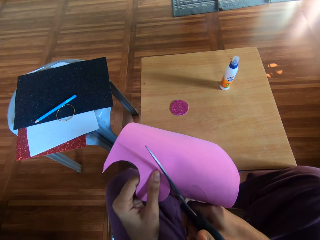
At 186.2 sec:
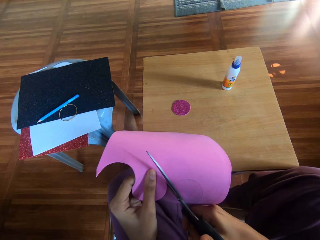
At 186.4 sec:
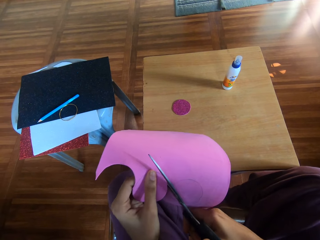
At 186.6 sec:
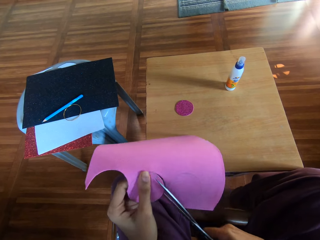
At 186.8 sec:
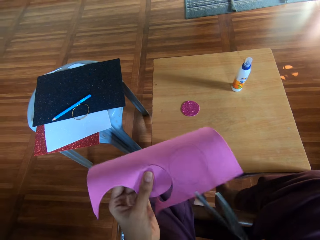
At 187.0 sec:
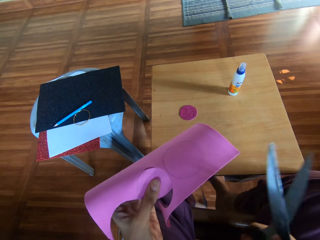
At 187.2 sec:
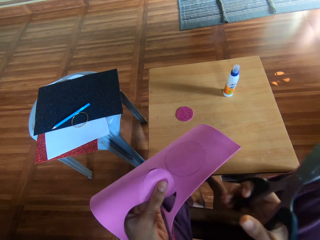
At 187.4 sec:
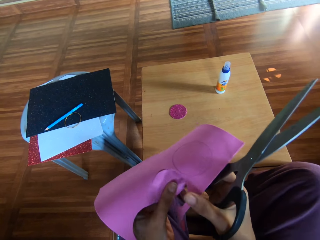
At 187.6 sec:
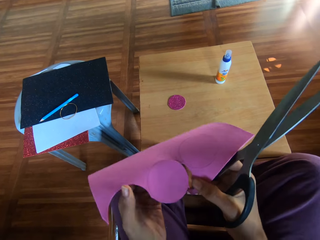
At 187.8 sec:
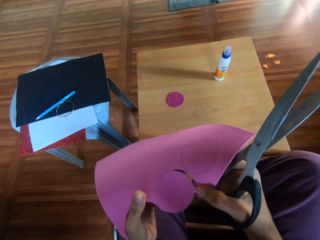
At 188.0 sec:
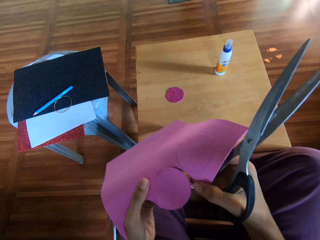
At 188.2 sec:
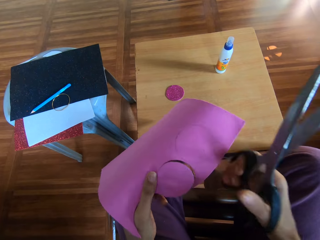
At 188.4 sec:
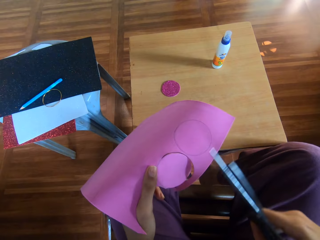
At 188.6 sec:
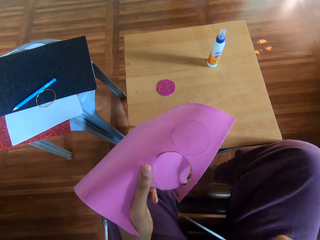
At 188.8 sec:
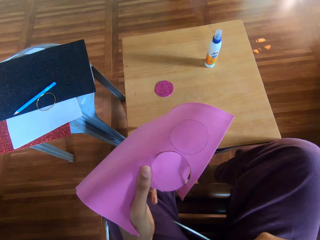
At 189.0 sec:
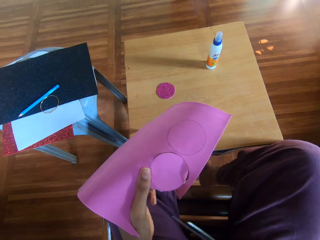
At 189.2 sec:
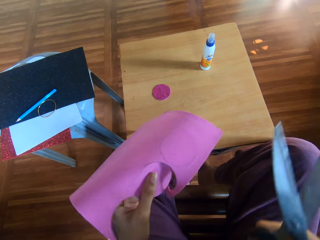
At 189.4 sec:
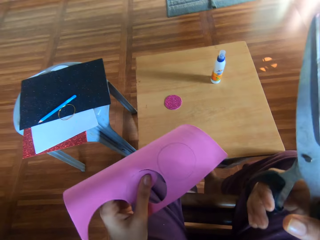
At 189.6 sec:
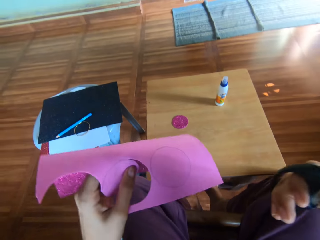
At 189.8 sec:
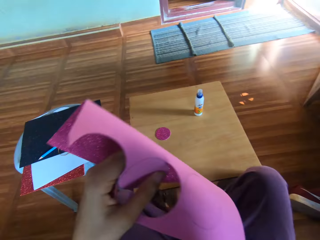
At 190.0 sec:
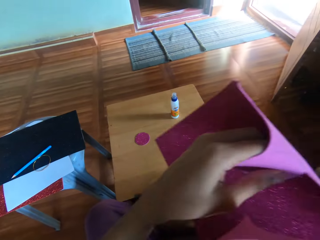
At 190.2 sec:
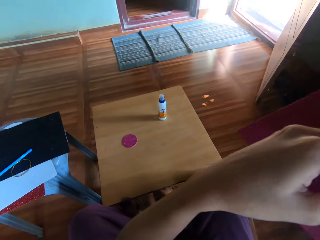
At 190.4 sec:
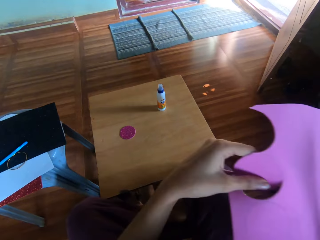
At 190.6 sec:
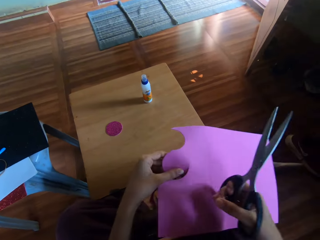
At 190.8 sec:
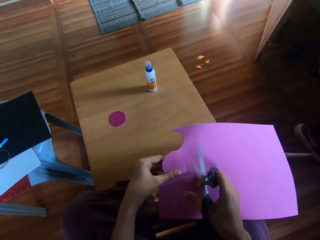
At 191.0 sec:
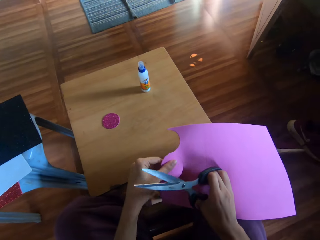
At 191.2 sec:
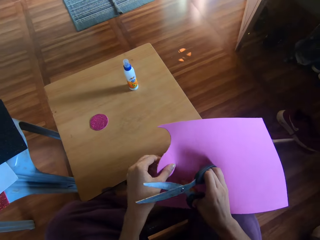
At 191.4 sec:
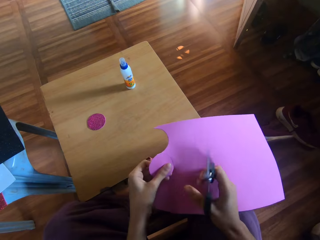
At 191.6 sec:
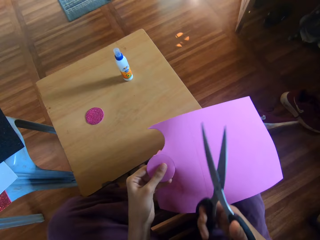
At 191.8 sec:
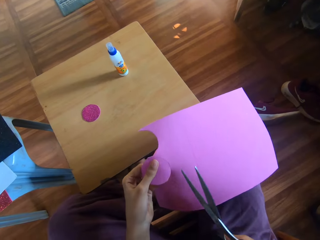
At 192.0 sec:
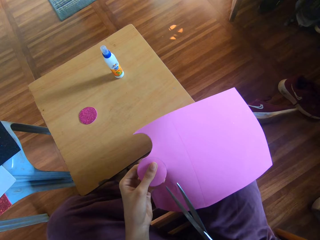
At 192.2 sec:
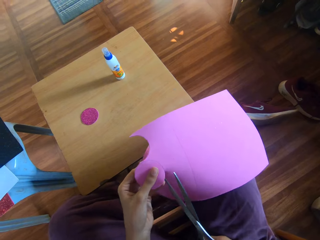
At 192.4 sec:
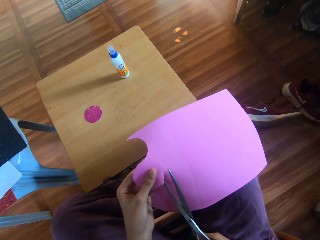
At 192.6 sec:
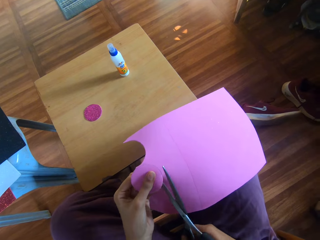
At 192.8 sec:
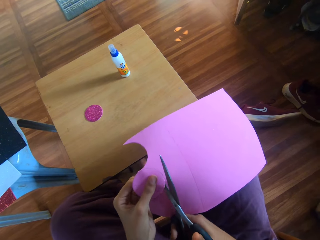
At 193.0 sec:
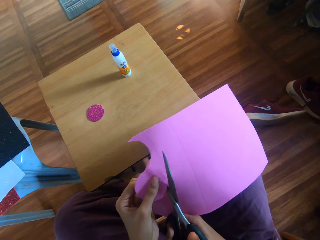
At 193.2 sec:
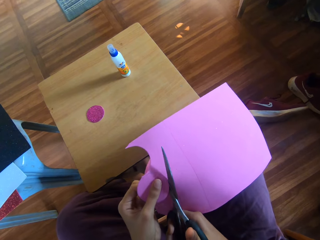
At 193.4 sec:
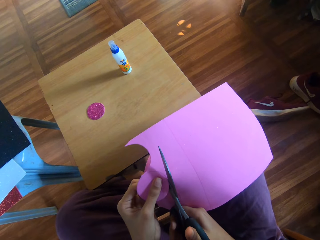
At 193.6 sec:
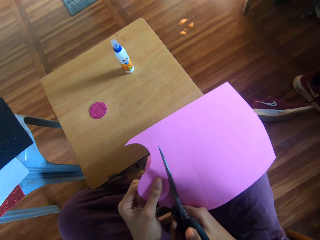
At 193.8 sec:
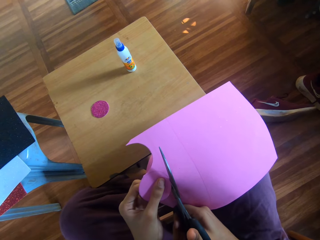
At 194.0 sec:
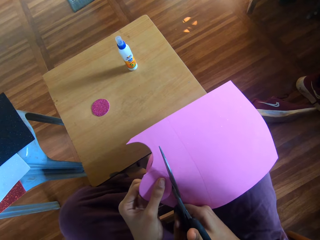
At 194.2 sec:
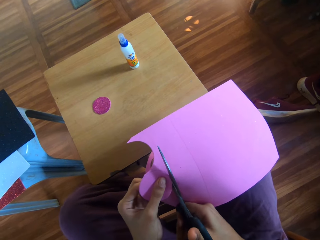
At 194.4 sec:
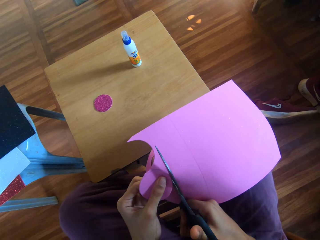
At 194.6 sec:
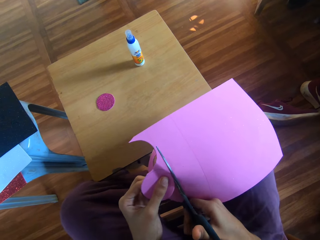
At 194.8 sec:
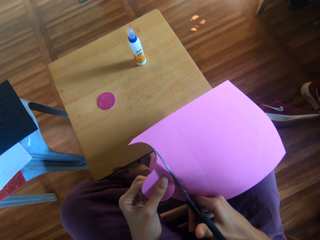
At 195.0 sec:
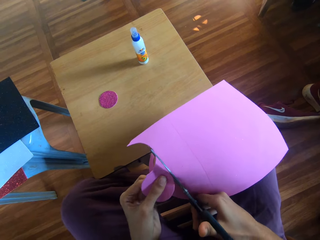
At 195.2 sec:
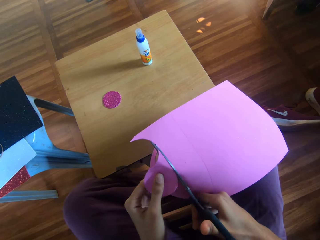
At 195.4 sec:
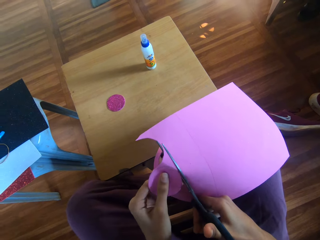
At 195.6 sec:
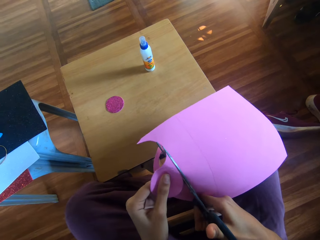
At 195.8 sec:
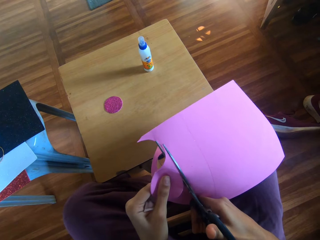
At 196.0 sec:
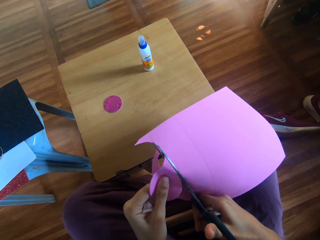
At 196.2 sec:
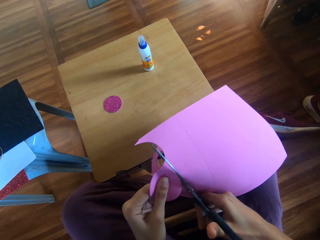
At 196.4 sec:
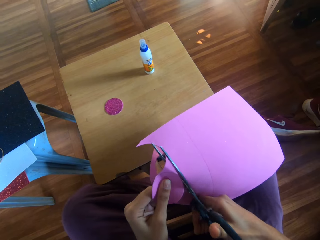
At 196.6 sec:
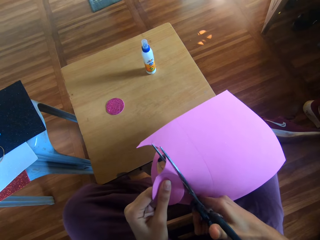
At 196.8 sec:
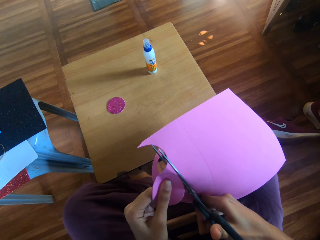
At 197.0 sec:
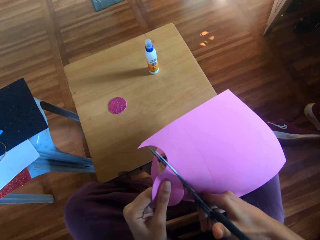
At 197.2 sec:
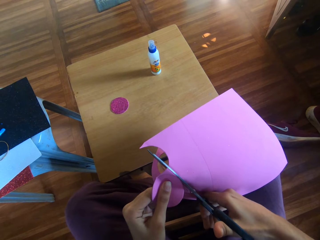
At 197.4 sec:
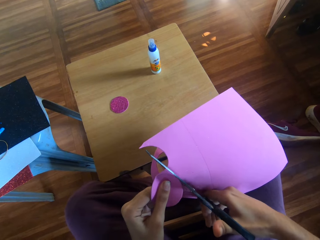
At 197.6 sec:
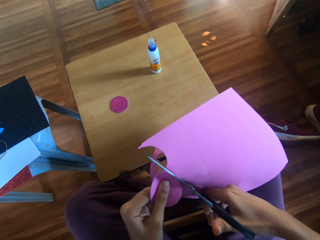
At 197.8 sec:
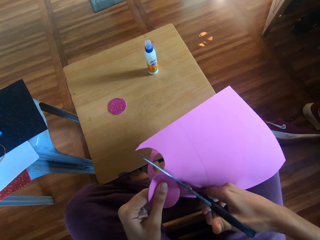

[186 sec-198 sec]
The camera wearer holds flash bright shining card paper. They cut the flash bright shining card paper.

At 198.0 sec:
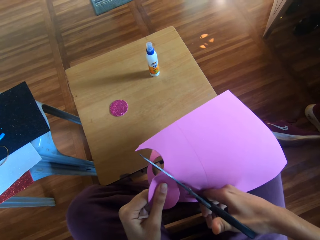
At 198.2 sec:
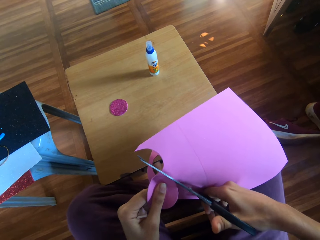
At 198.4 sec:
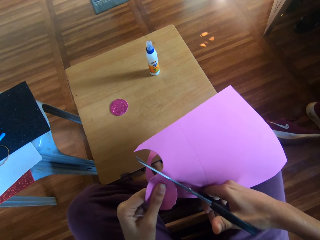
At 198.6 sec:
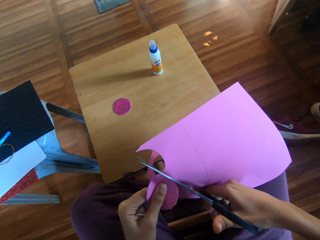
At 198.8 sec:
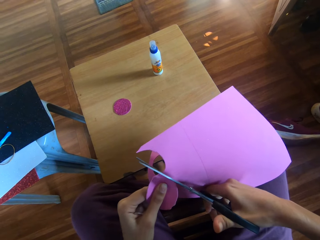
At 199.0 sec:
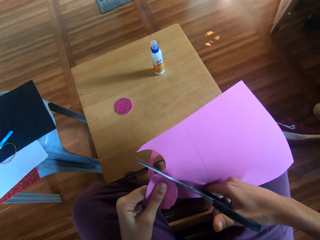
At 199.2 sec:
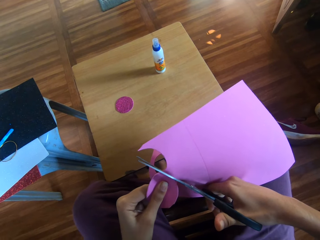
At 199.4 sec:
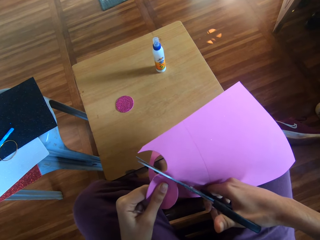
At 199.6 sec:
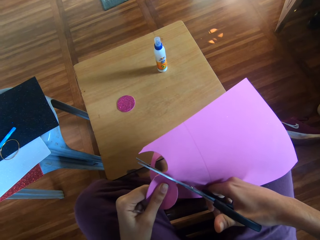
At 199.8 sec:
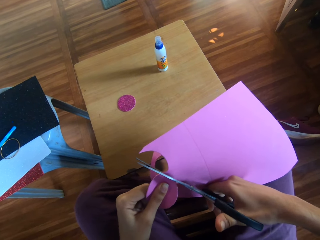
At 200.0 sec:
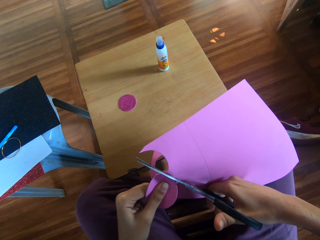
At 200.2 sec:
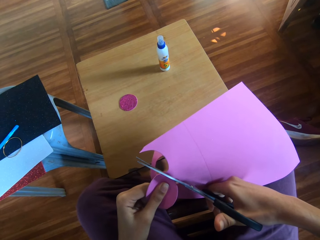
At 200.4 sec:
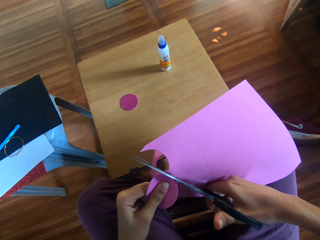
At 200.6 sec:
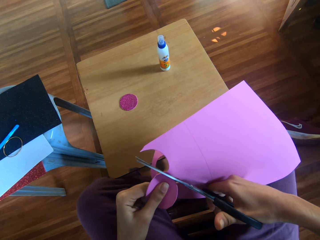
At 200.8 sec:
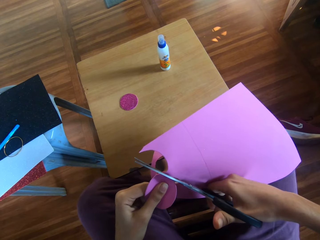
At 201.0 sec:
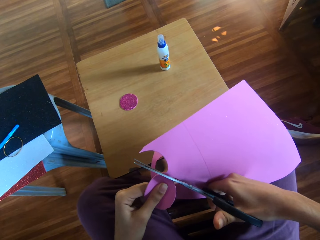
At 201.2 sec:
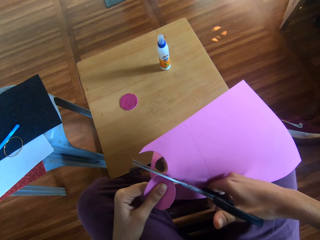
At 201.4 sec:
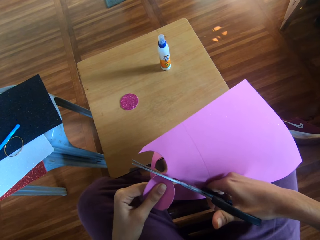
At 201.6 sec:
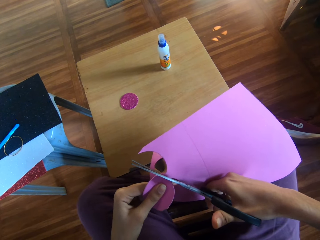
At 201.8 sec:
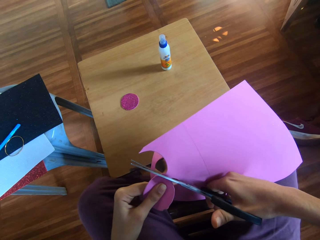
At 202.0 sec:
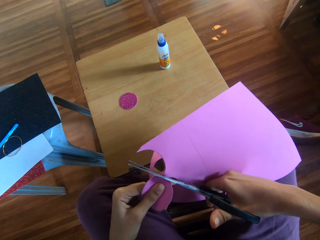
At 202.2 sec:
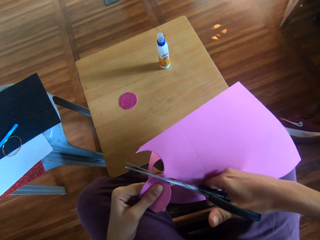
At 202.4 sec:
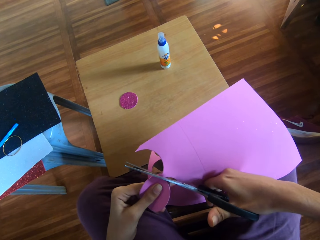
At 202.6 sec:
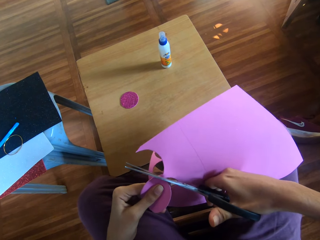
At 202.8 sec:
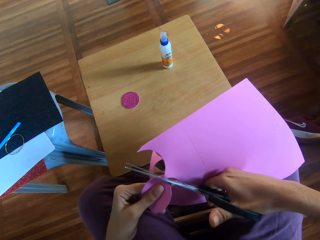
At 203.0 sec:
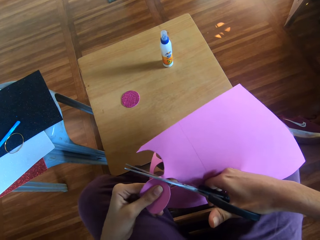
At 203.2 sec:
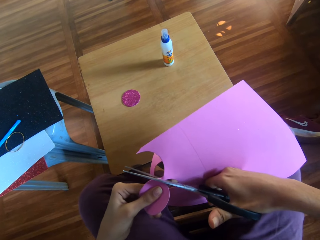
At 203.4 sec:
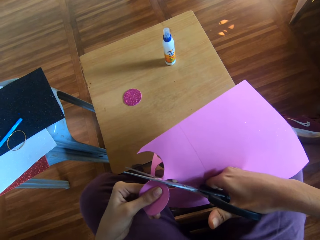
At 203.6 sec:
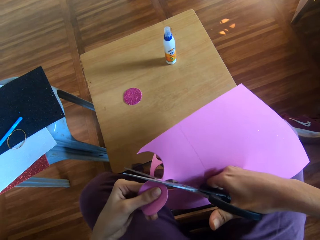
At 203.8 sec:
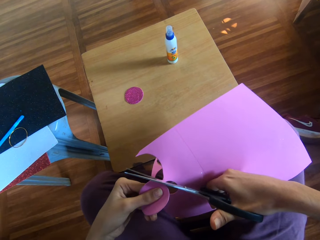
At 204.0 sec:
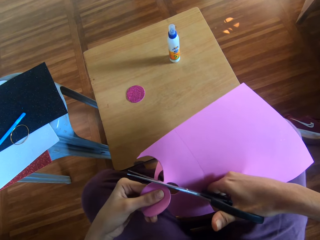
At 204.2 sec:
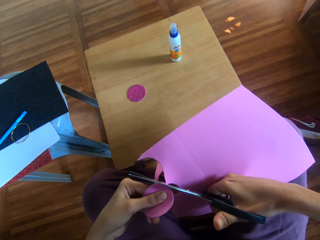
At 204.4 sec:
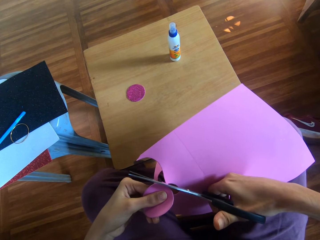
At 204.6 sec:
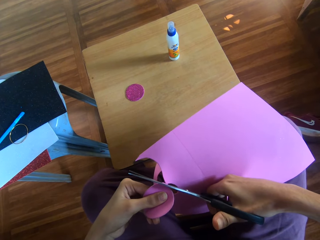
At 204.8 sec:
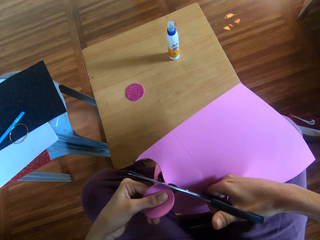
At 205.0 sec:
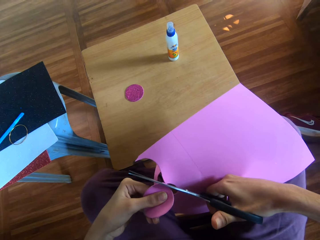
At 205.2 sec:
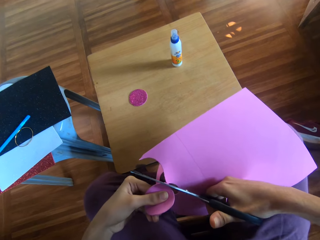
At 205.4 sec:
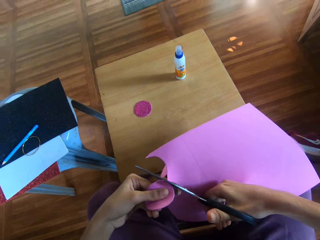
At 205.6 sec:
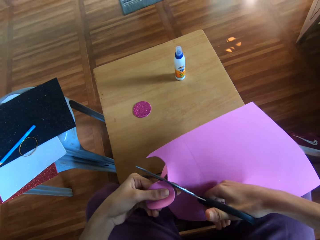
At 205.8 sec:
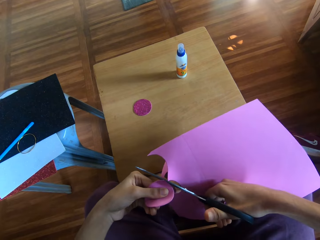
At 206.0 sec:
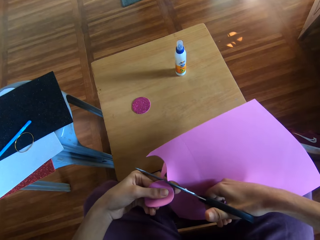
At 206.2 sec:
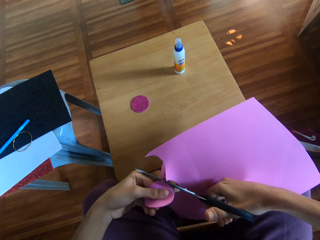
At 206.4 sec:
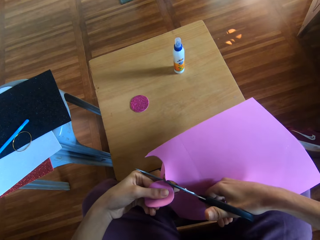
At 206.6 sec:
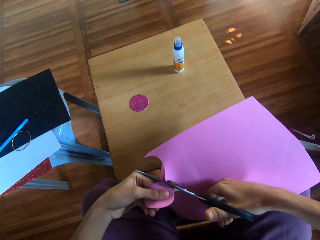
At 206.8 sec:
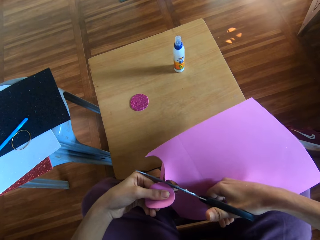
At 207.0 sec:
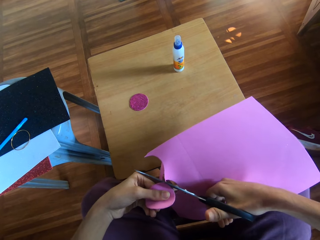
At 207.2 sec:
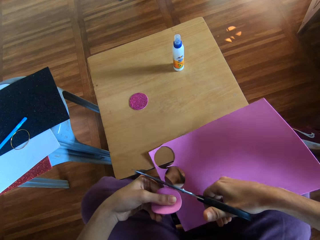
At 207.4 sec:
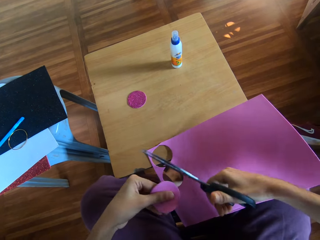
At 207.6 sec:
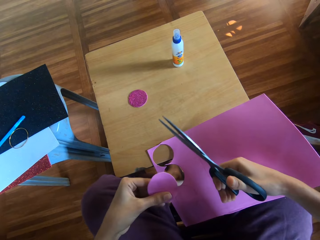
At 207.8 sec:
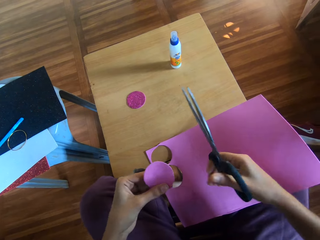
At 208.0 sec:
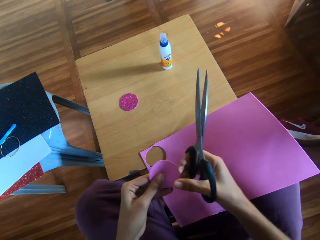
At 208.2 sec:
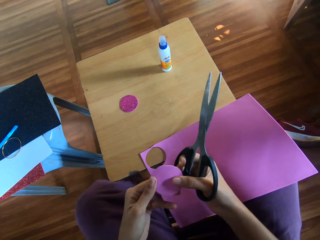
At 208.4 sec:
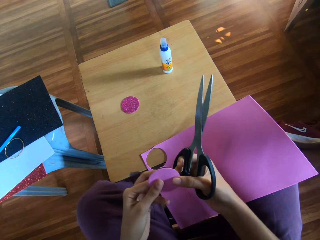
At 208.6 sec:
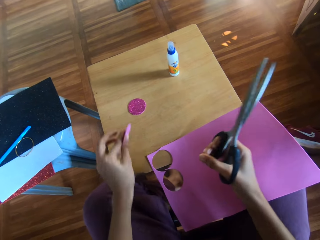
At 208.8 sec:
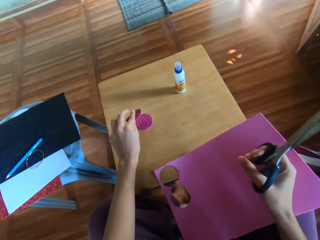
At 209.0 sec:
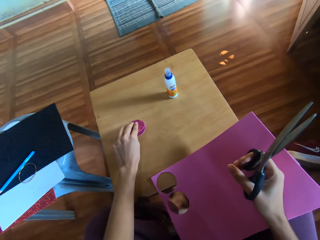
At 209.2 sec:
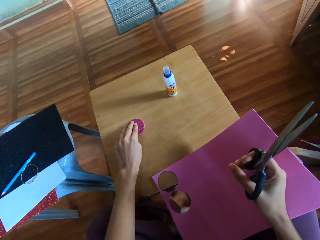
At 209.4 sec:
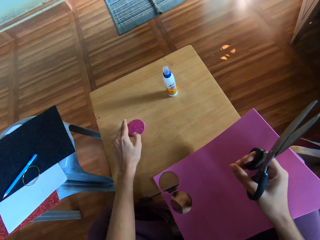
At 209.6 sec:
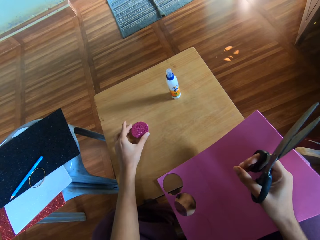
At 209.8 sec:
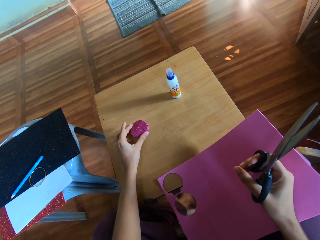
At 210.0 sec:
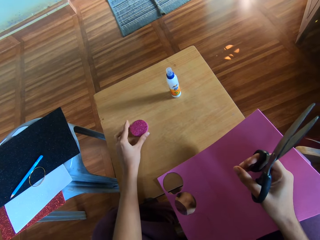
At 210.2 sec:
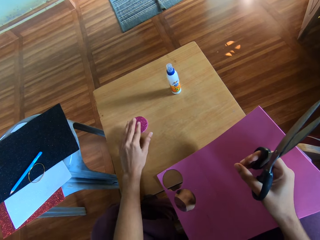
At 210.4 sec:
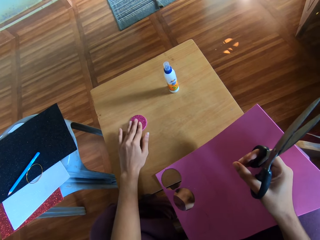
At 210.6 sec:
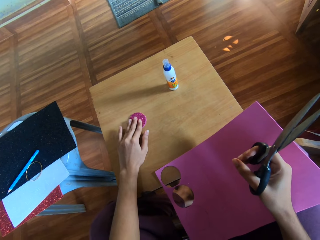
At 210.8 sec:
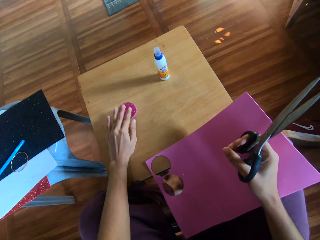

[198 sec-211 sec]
The camera wearer places the circle cut from the craft paper on the stool with his left hand.
